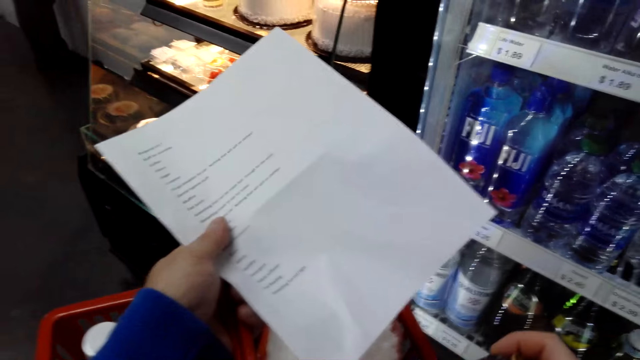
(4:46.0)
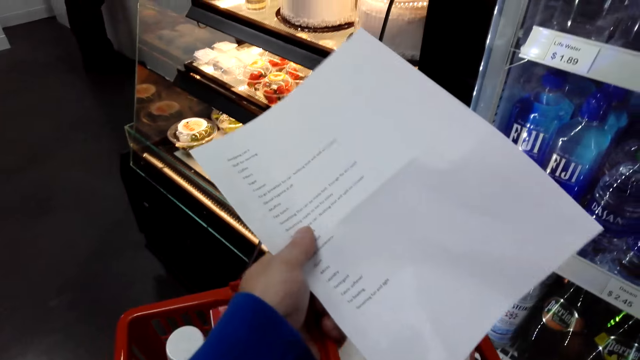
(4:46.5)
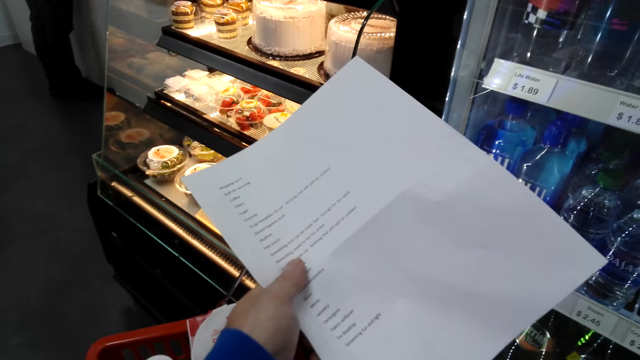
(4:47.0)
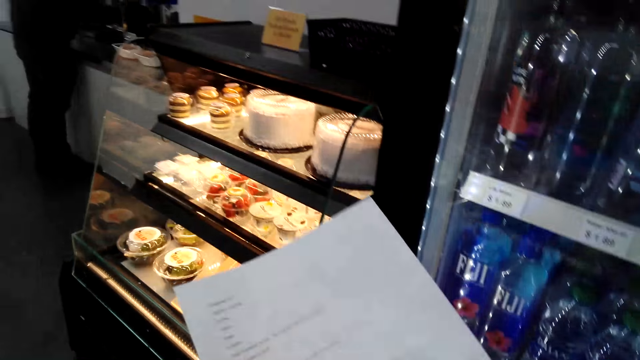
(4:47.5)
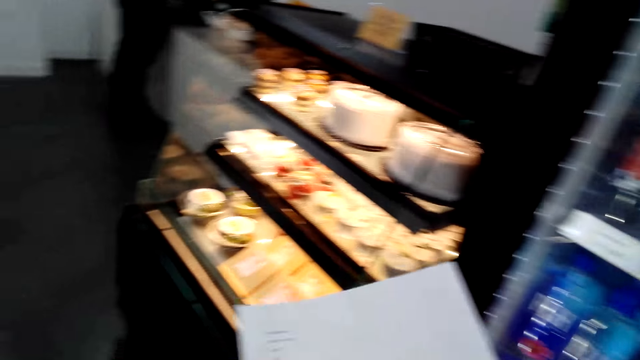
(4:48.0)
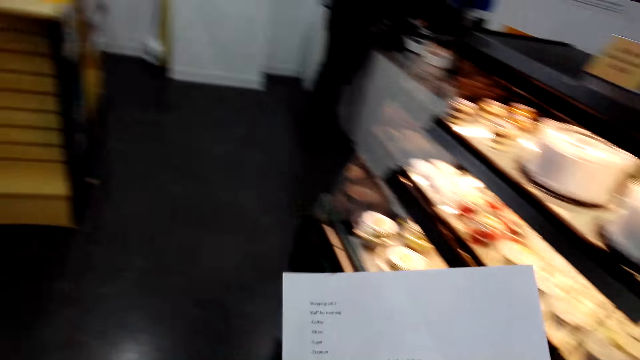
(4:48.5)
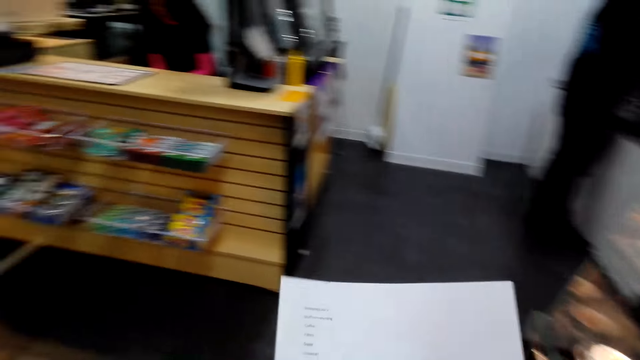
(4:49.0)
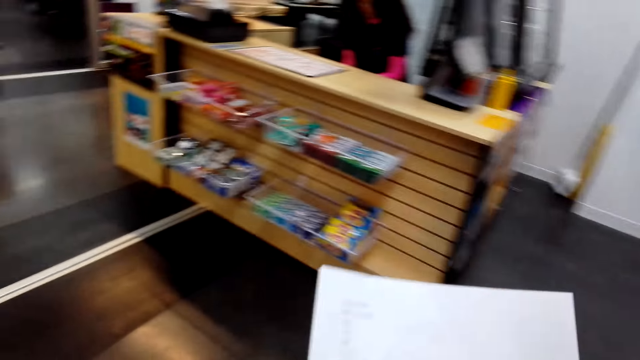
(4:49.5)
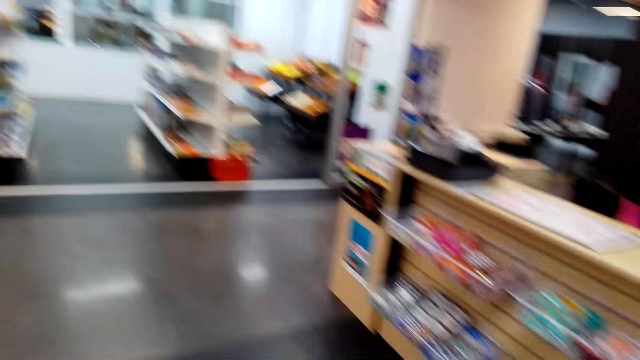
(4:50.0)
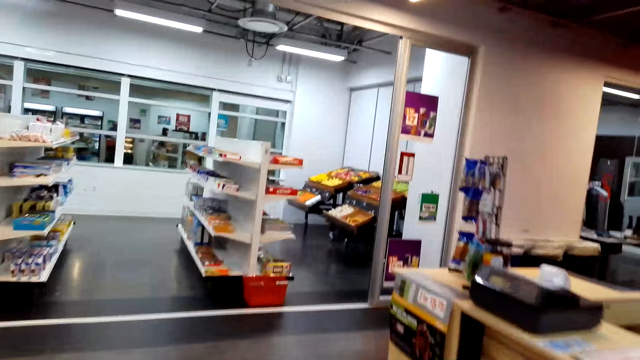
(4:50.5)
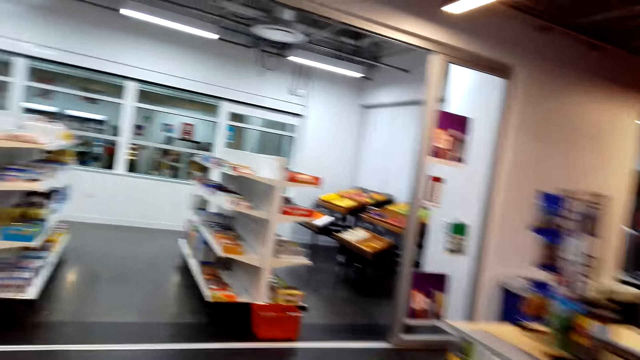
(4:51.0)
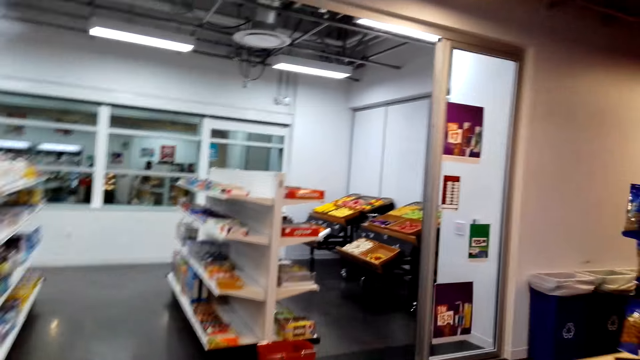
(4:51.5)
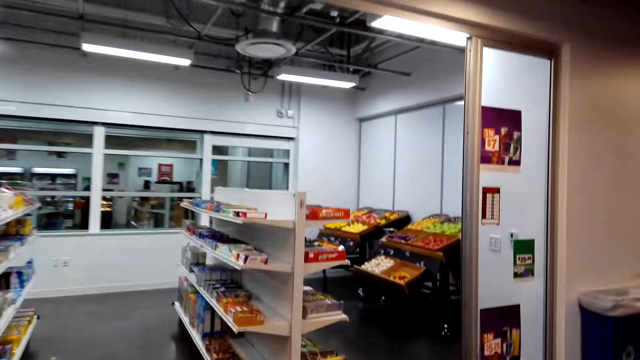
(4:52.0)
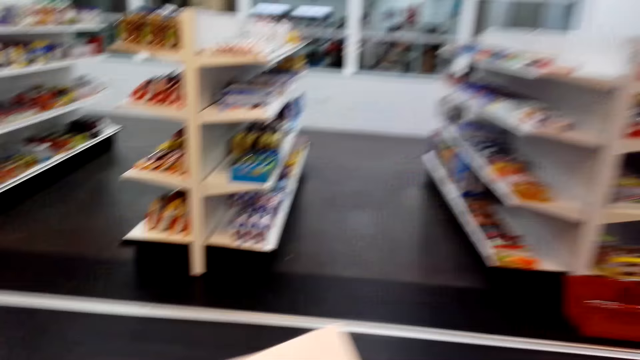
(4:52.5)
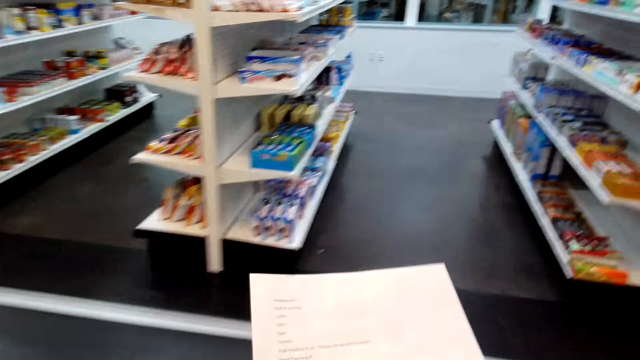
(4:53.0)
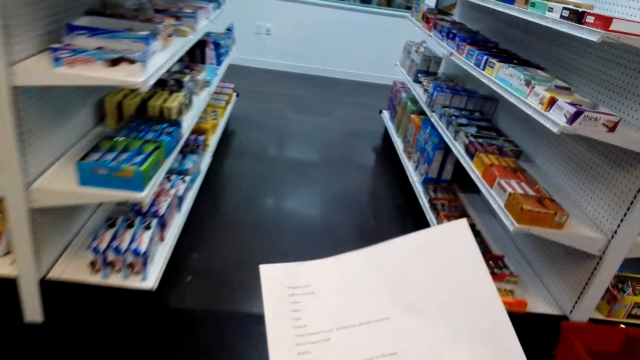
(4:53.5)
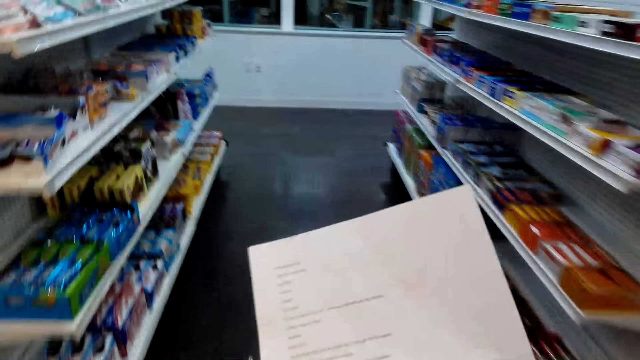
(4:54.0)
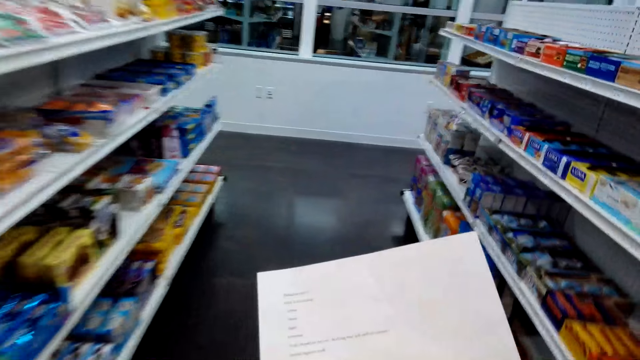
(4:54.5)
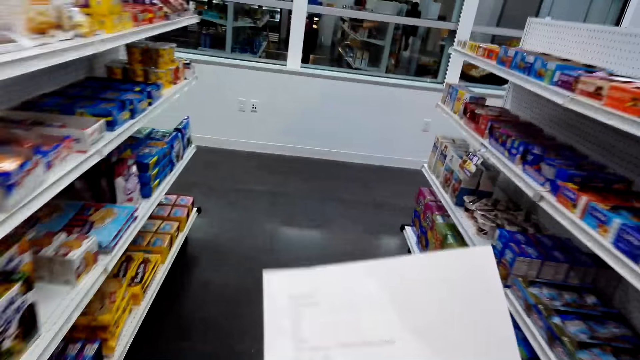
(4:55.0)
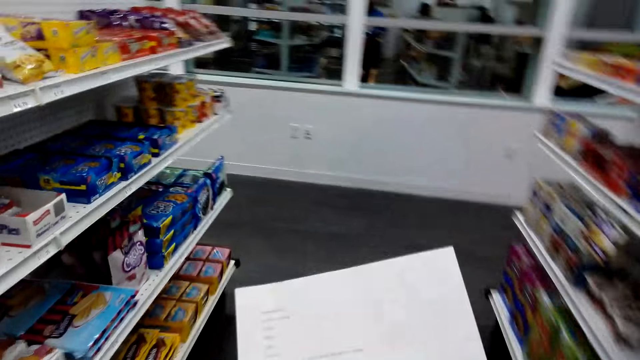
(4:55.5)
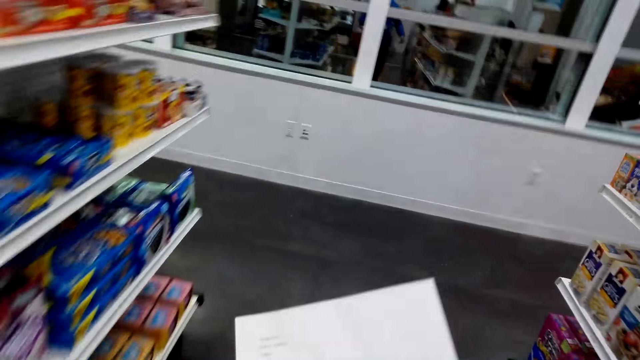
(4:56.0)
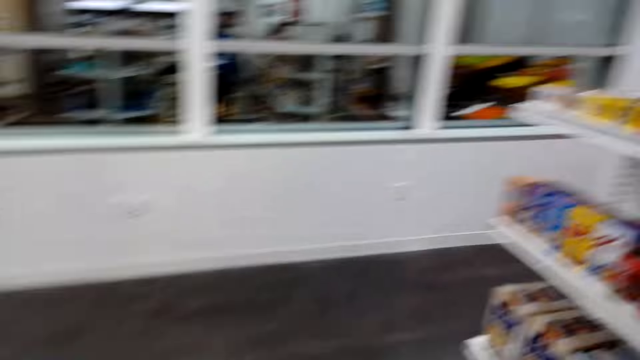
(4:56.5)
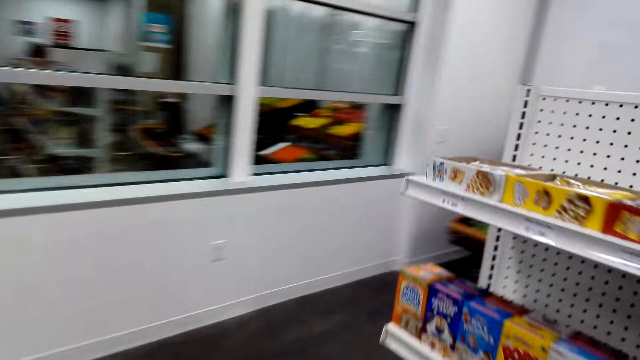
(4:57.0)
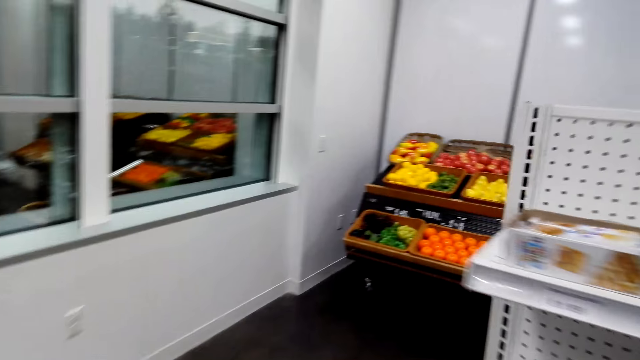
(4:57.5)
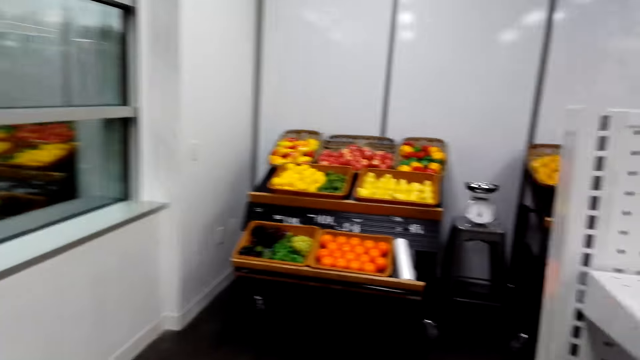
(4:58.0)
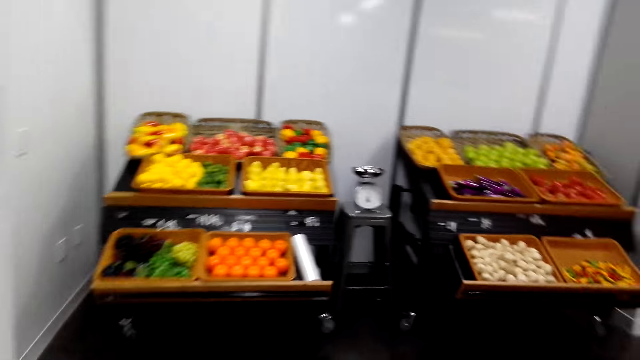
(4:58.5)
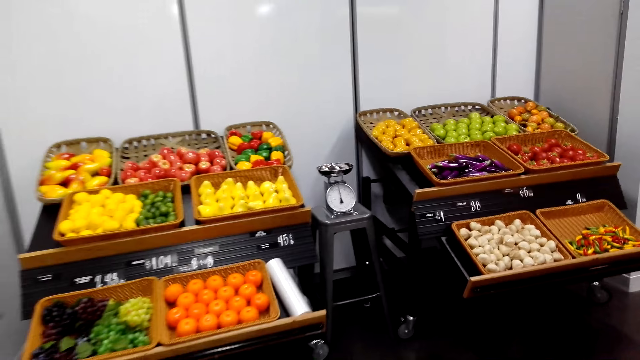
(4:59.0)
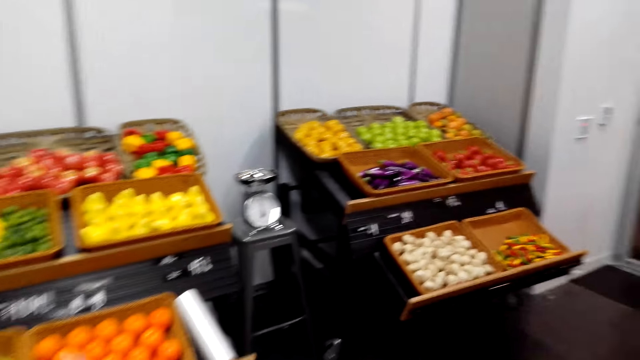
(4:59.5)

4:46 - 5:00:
The camera wearer puts the can in the basket. They walk around the room. They read the shopping list.

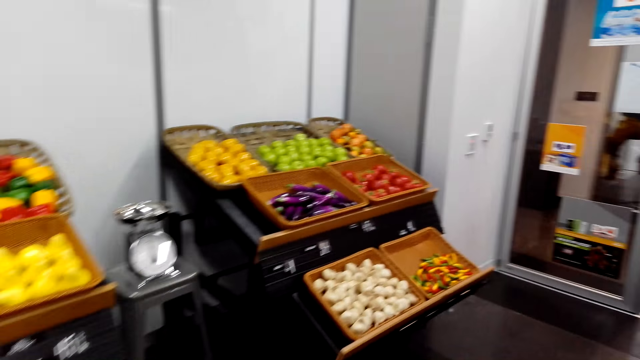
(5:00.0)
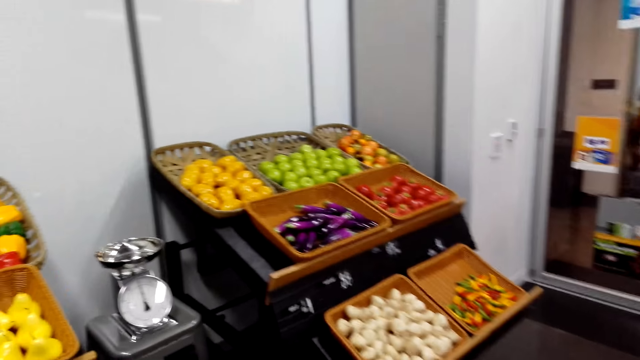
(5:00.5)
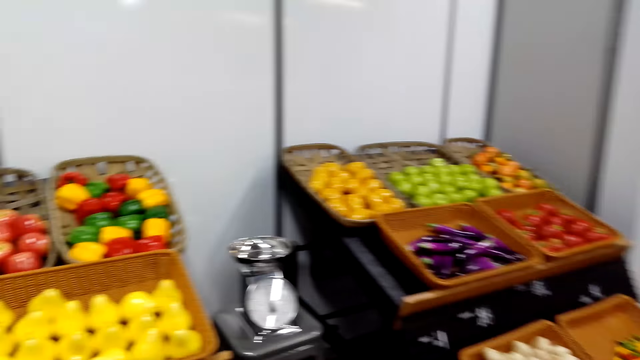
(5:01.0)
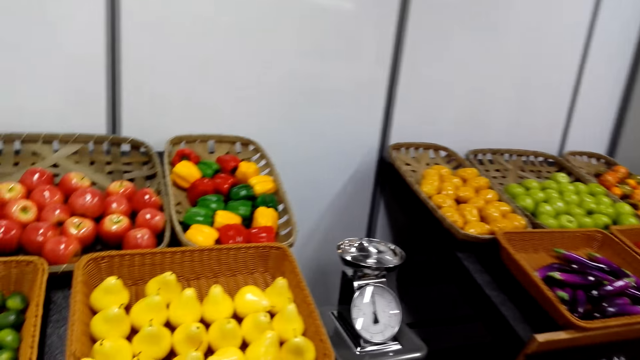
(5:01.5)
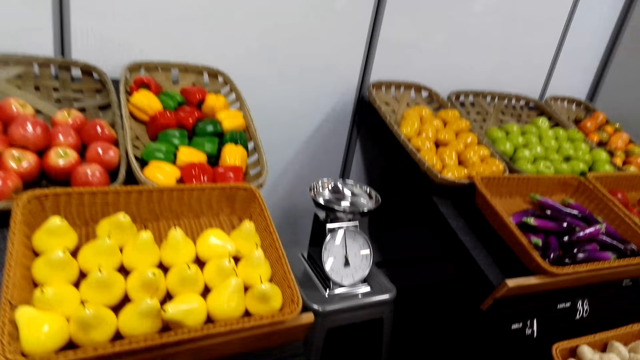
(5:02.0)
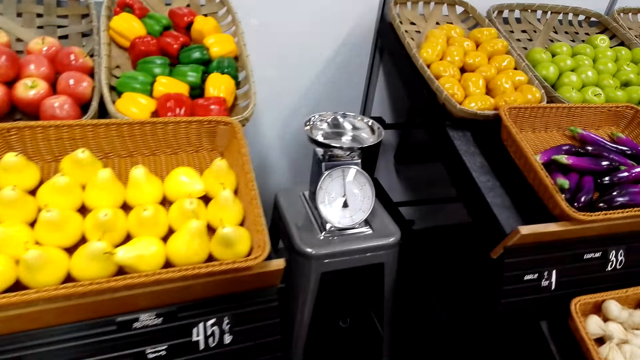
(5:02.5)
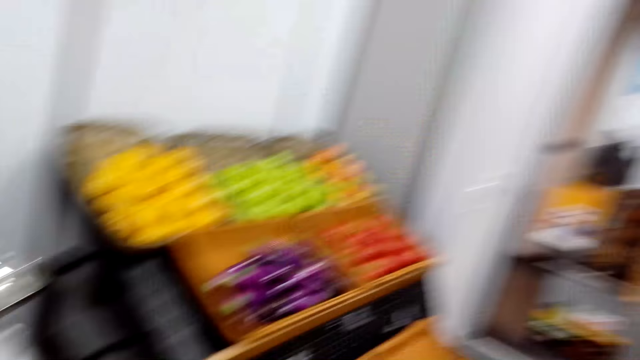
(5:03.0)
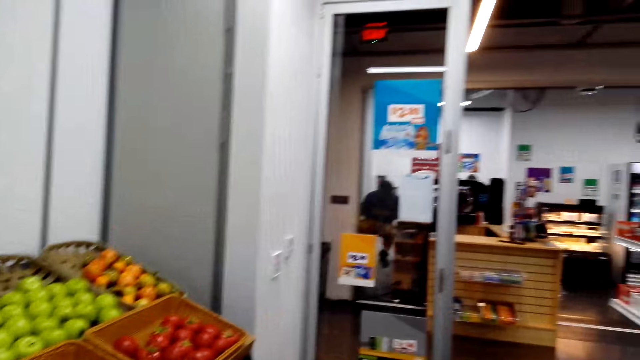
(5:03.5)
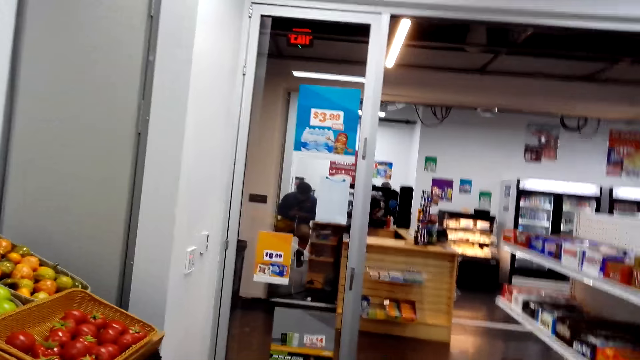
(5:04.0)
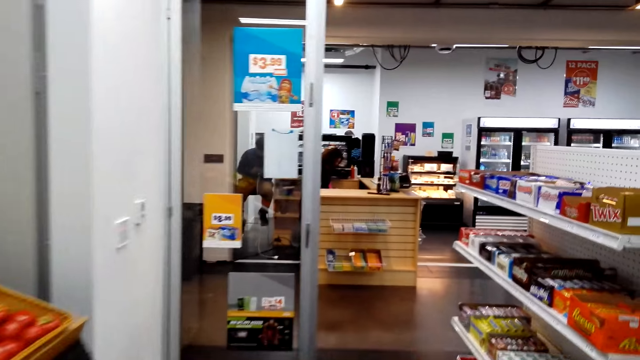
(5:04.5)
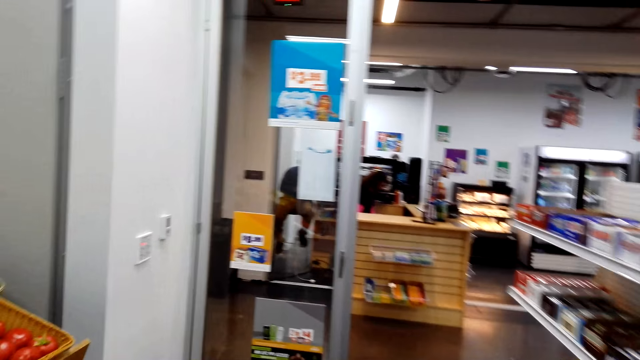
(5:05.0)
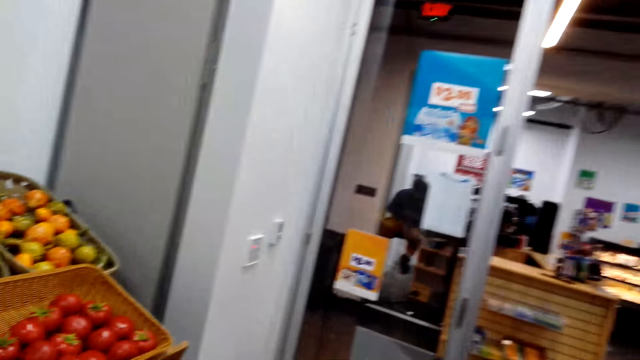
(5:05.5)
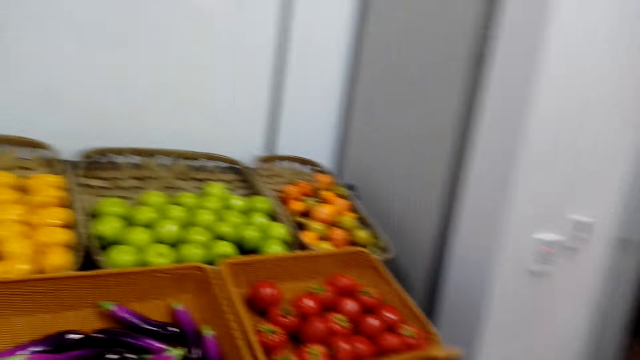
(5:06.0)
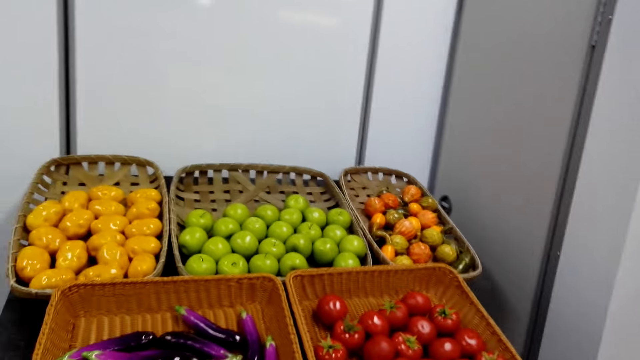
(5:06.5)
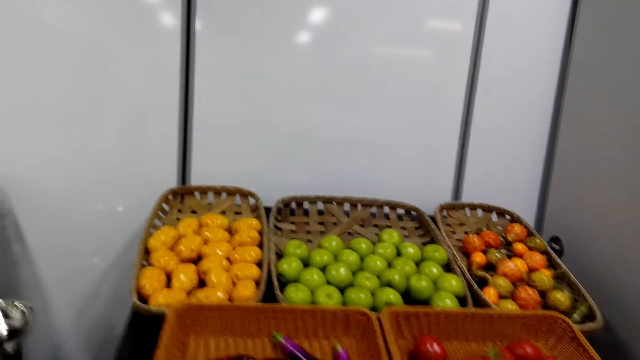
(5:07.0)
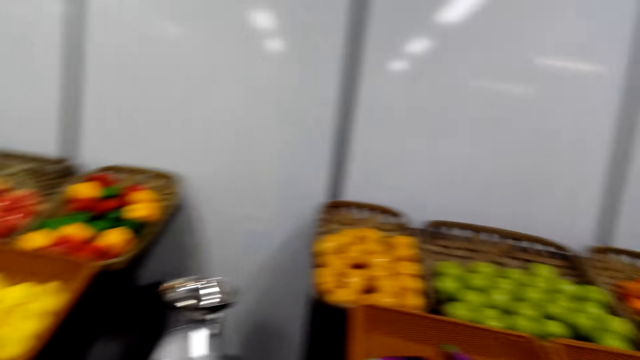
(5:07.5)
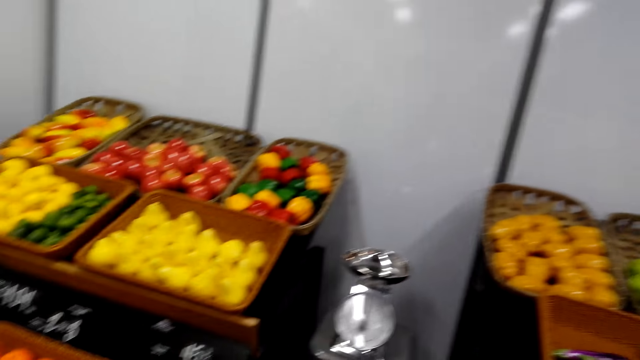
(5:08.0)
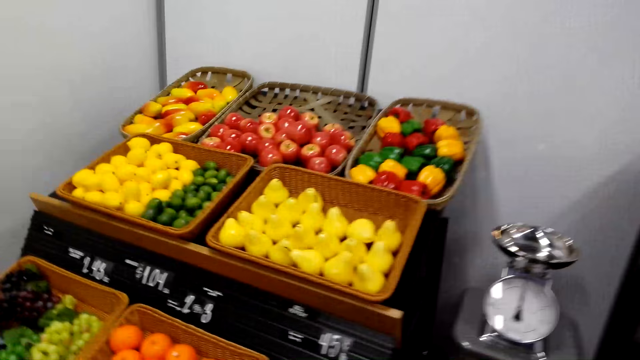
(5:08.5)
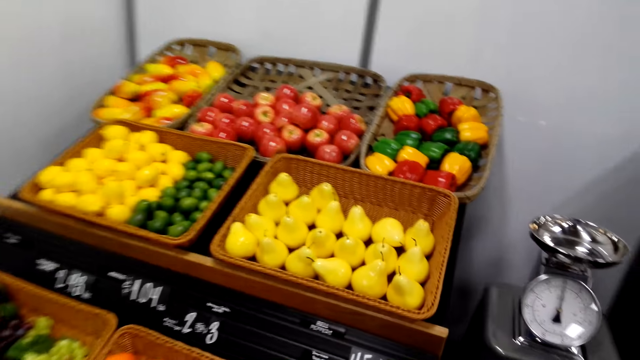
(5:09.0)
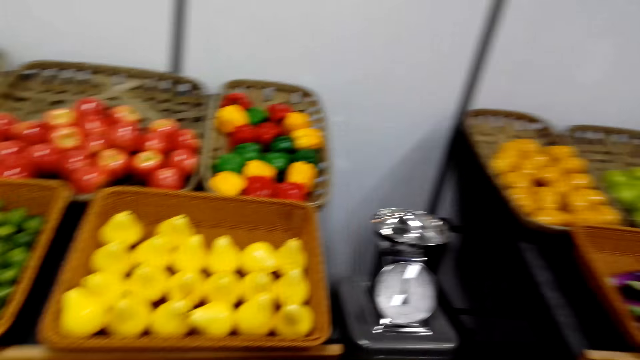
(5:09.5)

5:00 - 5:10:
The camera wearer looks around. They stare at the fruits.
